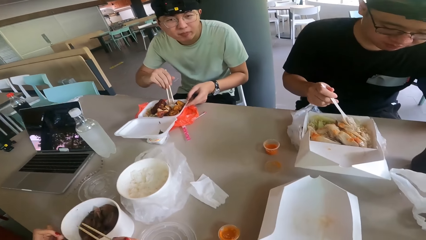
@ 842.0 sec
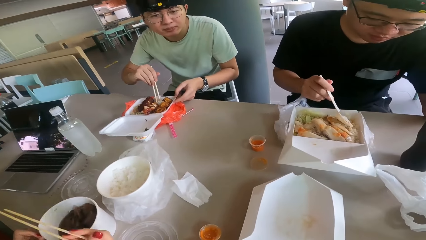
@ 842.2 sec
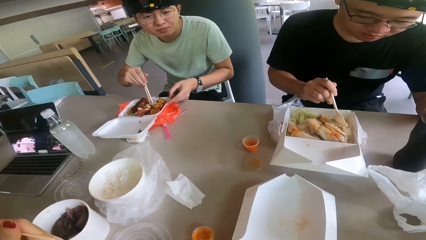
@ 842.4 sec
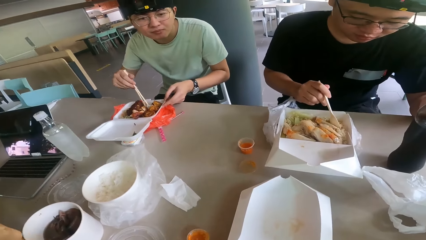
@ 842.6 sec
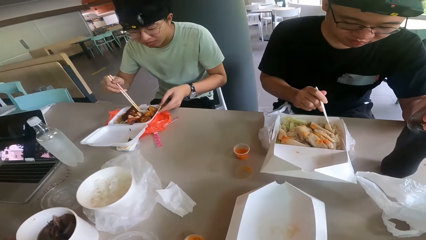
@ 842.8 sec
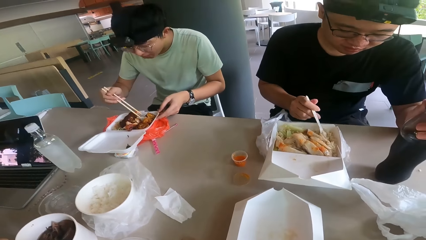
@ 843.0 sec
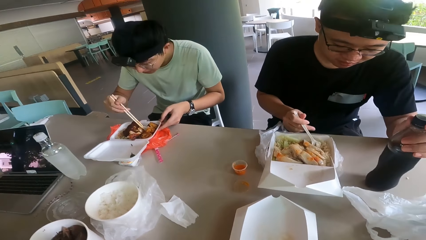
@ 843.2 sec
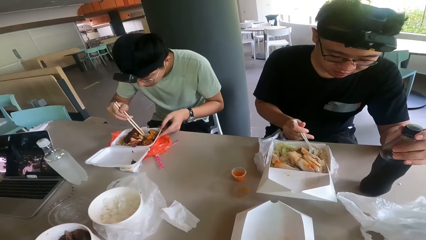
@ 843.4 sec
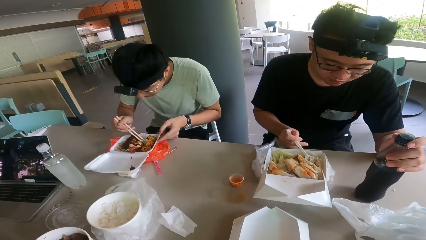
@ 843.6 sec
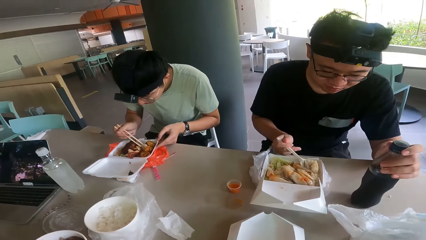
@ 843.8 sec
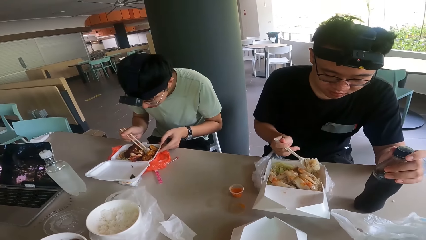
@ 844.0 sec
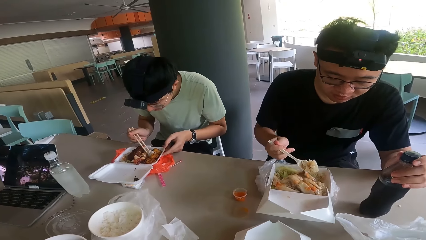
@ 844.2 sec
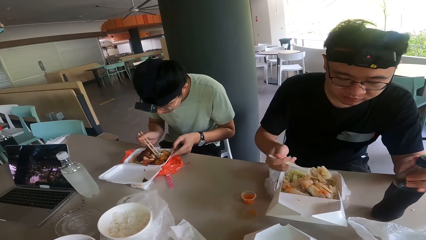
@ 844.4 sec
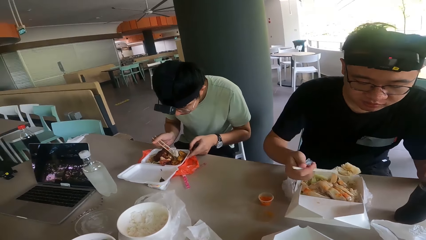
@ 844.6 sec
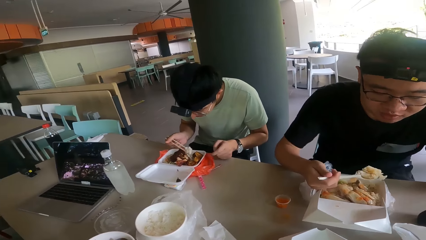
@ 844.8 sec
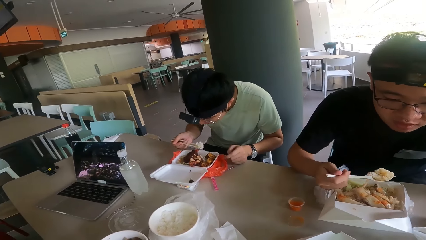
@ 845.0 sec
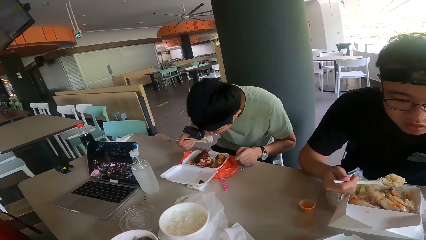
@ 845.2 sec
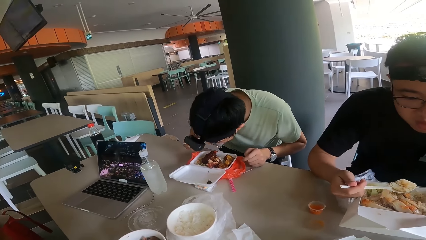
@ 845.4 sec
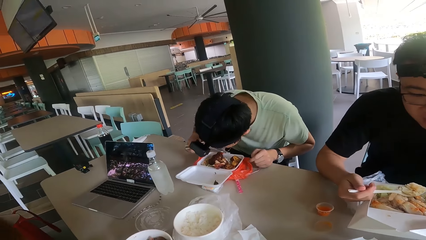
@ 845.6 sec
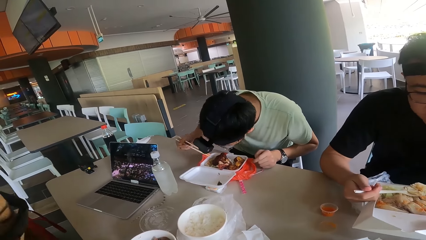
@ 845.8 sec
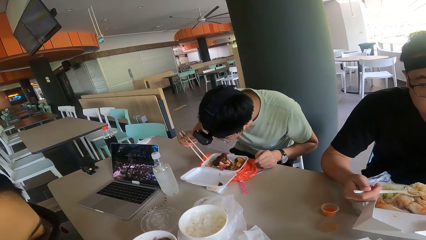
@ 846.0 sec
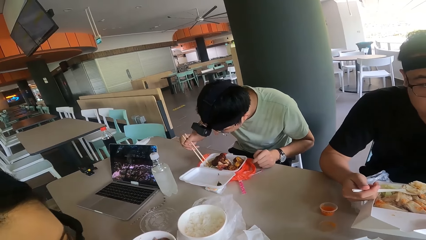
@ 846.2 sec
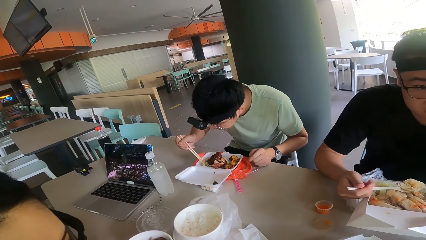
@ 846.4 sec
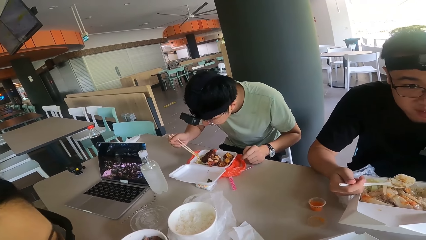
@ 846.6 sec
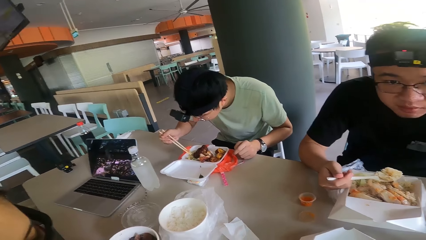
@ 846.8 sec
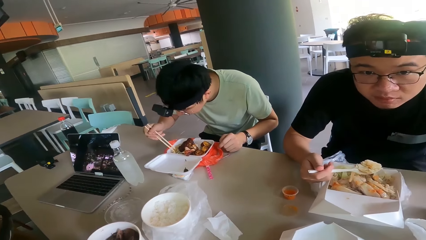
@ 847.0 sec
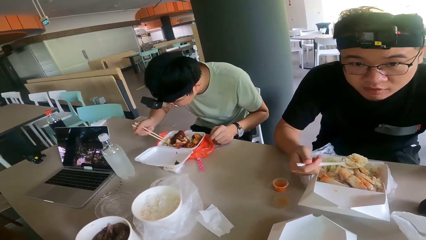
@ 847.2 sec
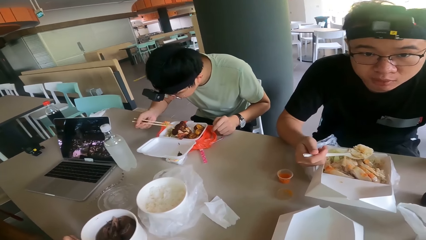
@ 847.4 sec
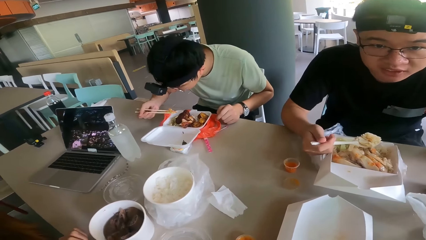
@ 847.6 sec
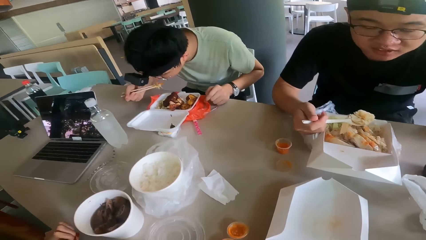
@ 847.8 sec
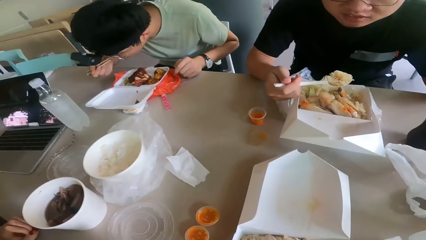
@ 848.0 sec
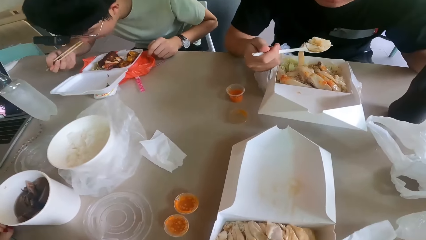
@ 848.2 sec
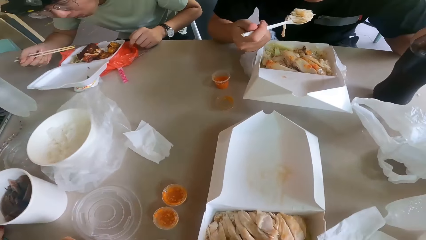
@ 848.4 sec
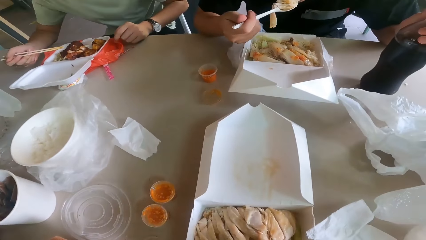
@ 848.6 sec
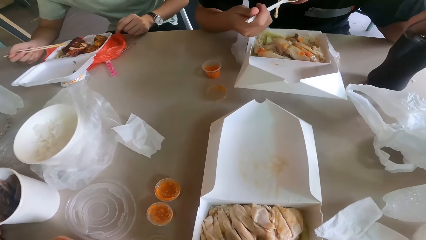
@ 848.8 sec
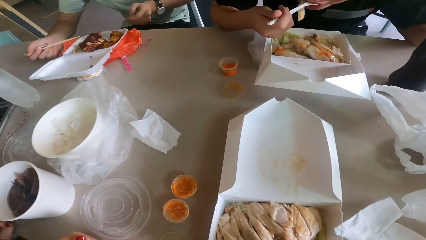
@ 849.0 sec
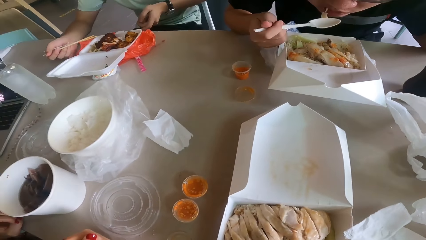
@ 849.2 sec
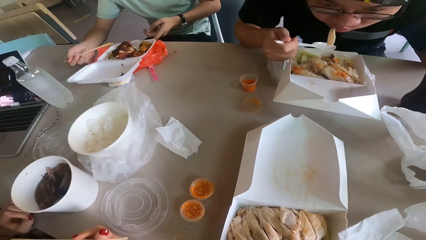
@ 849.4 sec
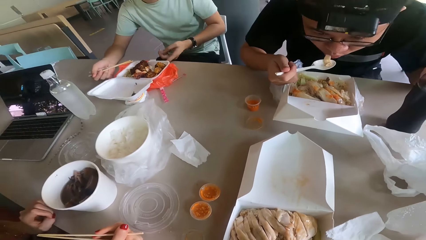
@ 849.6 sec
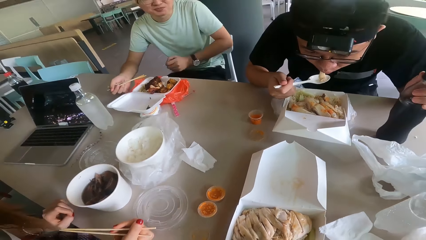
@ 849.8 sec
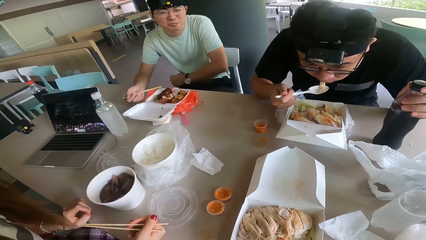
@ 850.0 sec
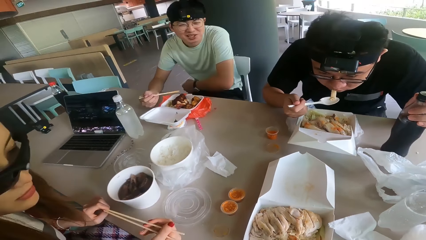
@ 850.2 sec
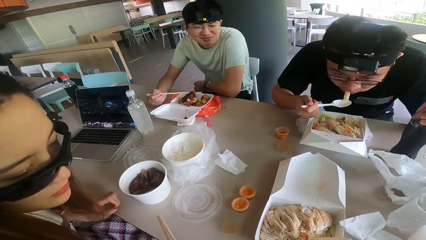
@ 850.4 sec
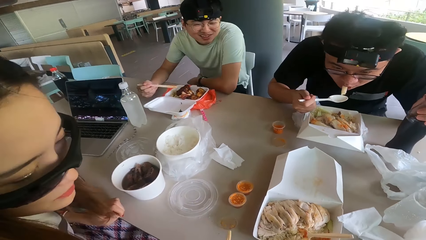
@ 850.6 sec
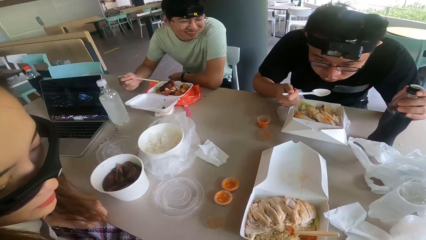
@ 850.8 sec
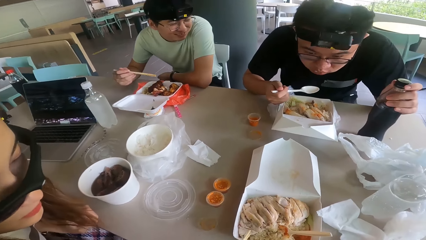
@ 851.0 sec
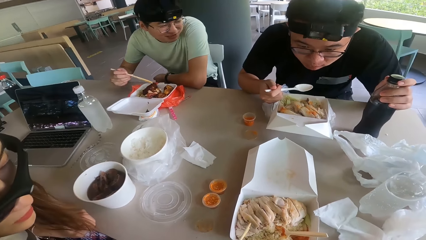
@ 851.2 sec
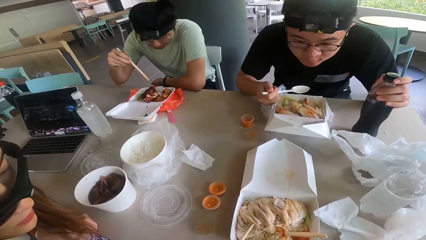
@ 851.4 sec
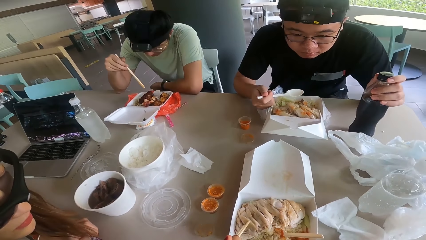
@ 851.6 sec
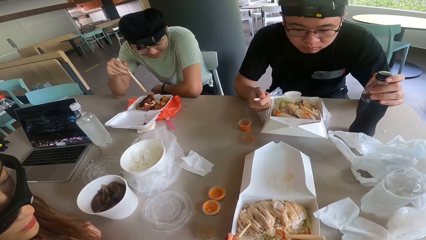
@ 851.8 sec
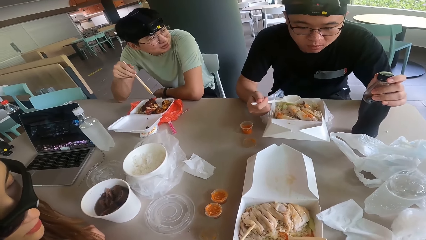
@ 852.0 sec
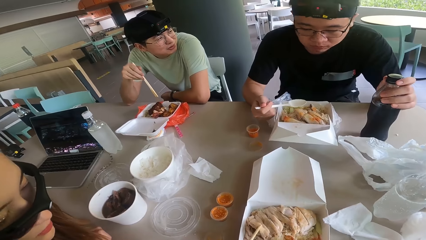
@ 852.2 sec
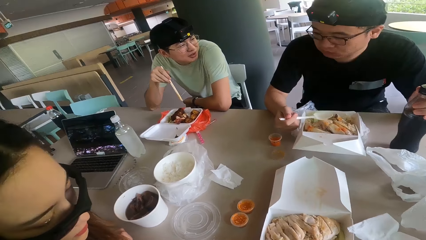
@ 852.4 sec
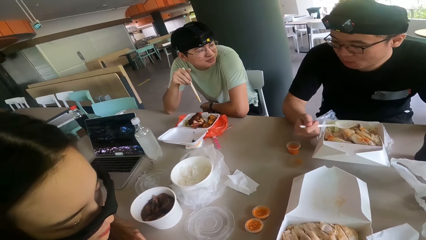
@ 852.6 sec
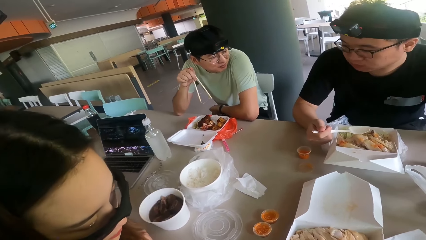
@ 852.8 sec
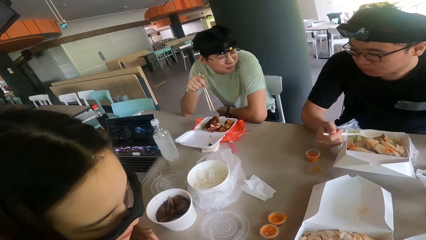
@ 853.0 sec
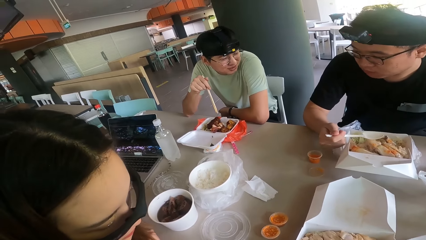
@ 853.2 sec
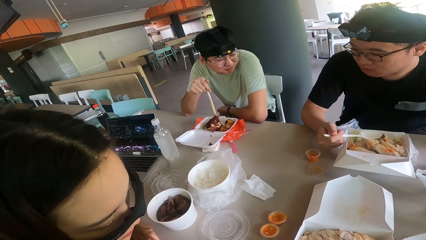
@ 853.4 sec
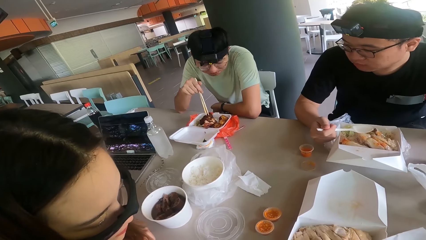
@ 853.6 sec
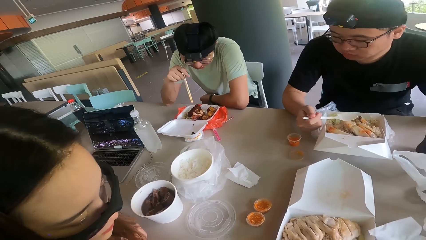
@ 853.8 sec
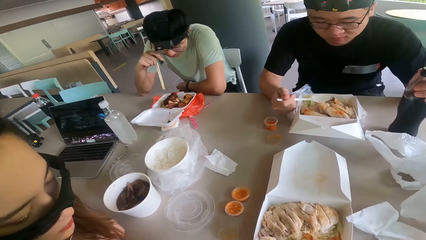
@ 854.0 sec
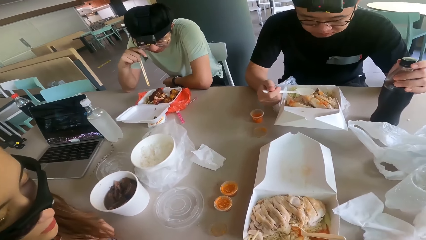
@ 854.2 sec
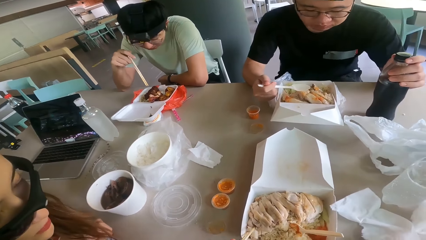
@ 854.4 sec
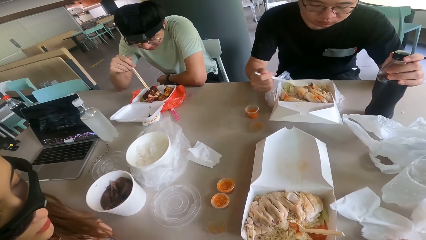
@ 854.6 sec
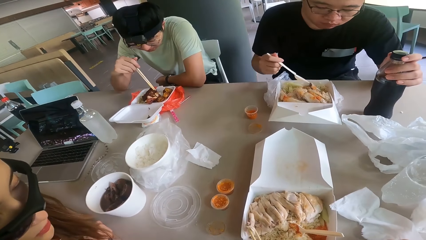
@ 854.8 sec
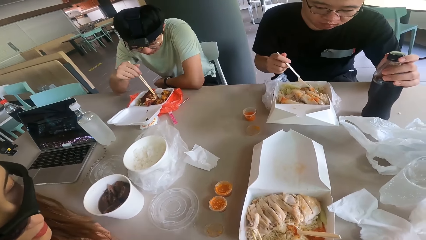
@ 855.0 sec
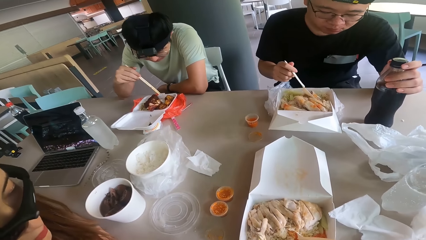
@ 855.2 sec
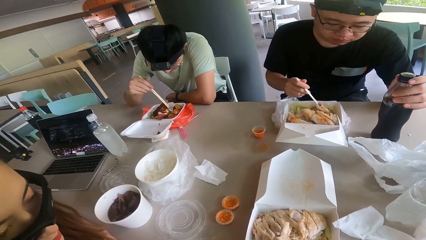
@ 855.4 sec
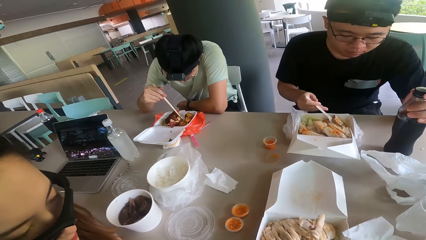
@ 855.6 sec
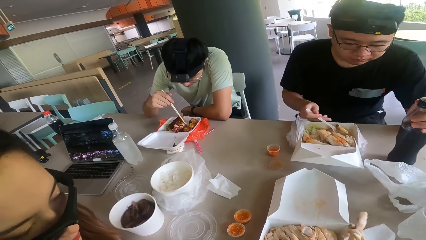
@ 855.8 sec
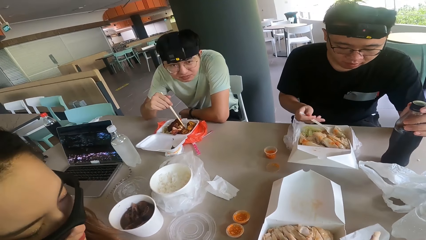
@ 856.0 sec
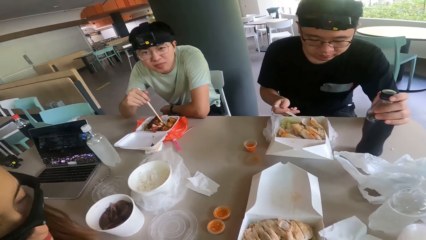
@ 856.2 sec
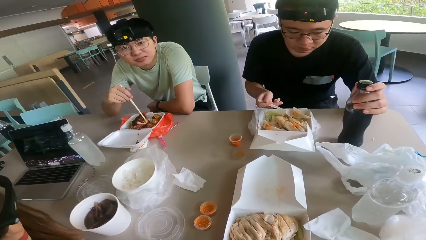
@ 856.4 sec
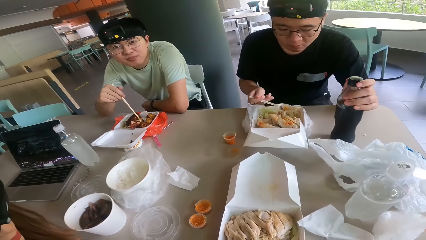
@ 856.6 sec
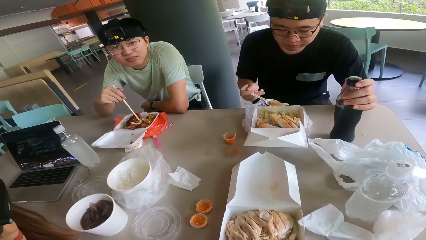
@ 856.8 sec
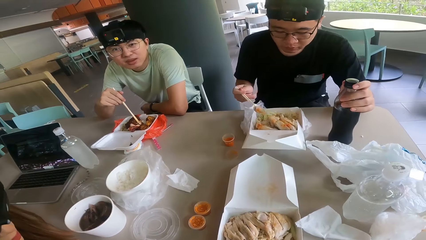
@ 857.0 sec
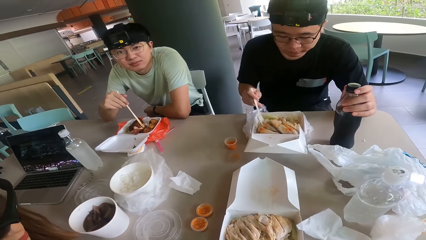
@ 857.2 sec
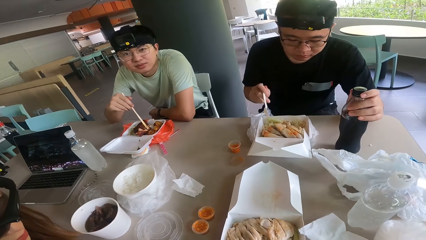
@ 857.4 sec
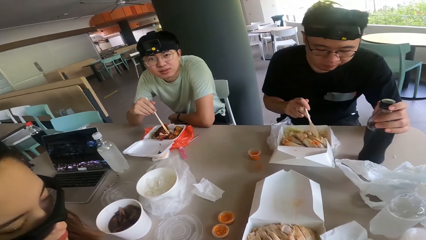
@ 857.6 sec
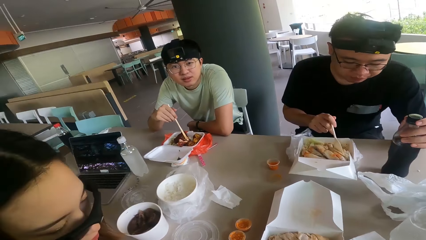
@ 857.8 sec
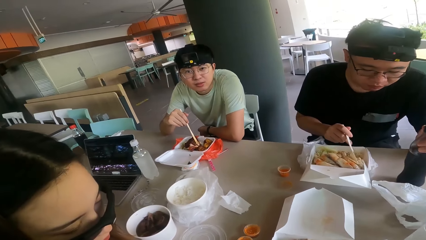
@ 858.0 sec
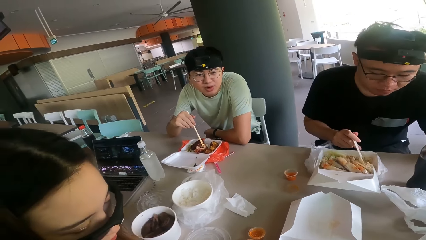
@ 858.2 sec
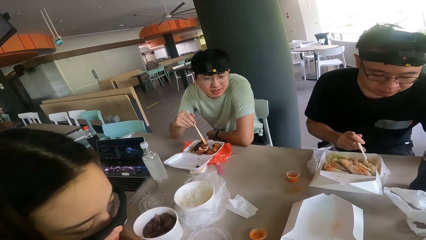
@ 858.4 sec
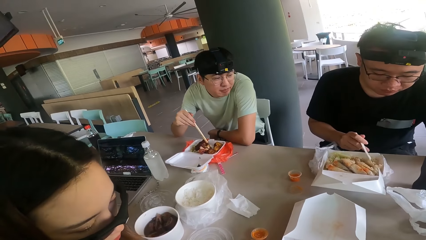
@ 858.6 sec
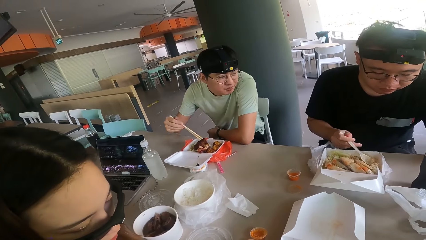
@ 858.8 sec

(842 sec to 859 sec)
A man talks to the camera wearer. A person holds the meal. The camera wearer looks at the food. A woman talks to the camera wearer. The woman picks food from the camera wearer's package. The man talks to another man. The camera wearer looks at the first man. They converse with the colleagues. Another person holds the chopping stick. The camera wearer picks up a spoon.
